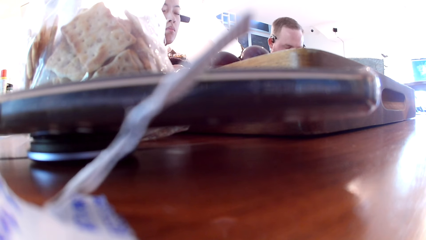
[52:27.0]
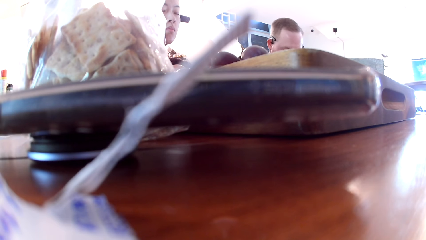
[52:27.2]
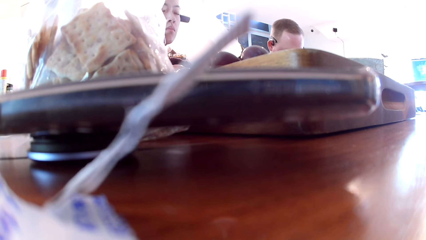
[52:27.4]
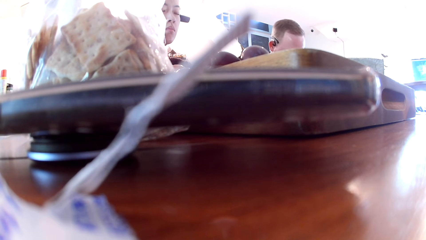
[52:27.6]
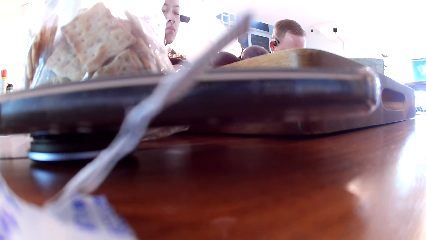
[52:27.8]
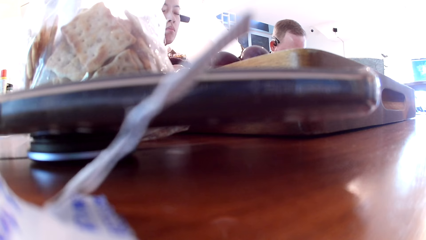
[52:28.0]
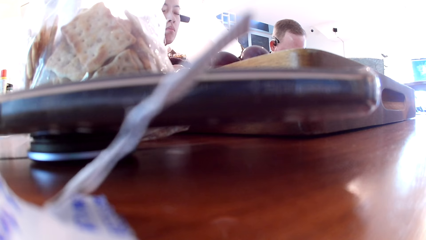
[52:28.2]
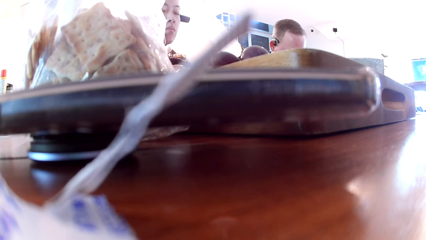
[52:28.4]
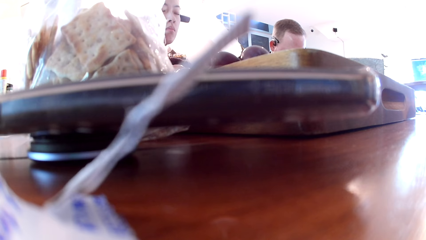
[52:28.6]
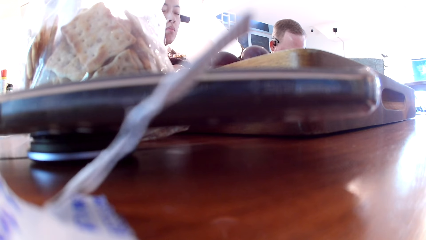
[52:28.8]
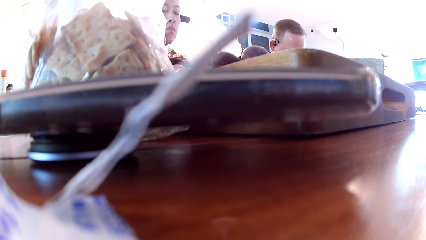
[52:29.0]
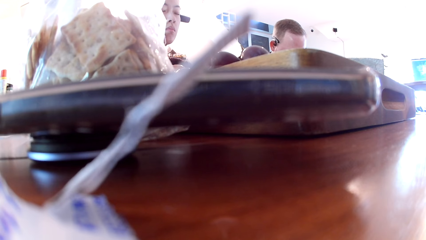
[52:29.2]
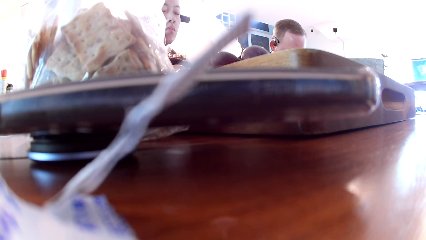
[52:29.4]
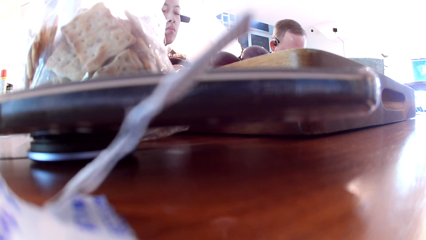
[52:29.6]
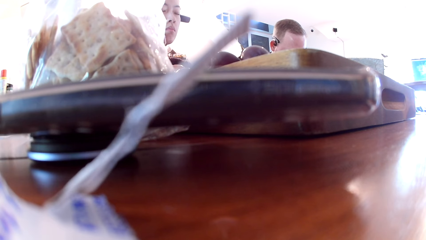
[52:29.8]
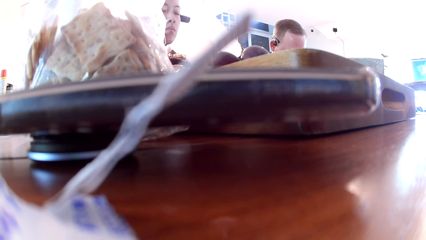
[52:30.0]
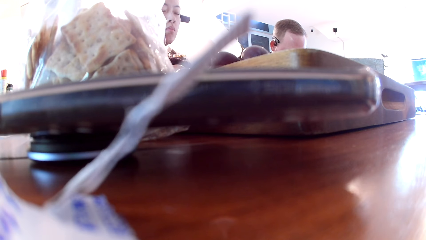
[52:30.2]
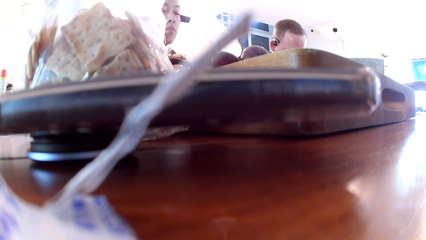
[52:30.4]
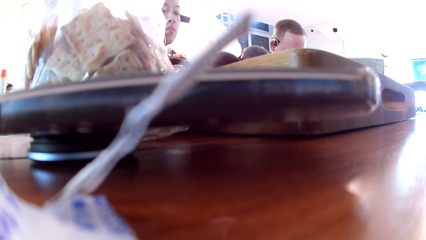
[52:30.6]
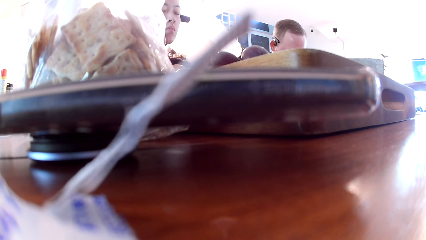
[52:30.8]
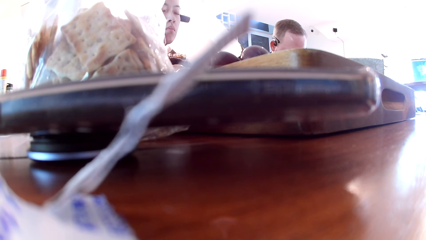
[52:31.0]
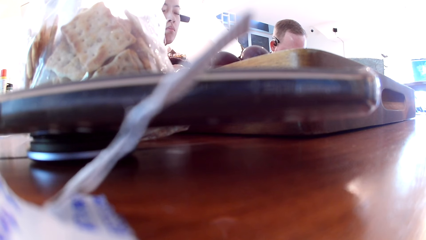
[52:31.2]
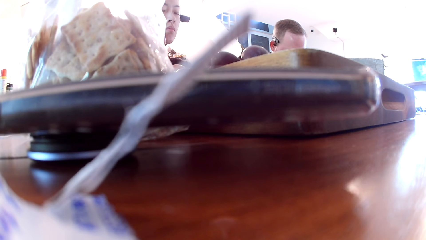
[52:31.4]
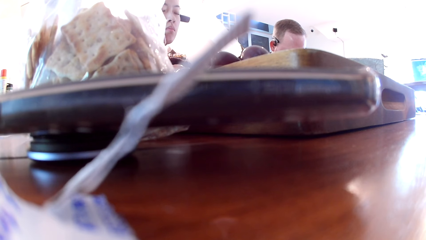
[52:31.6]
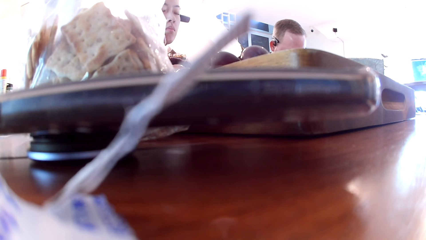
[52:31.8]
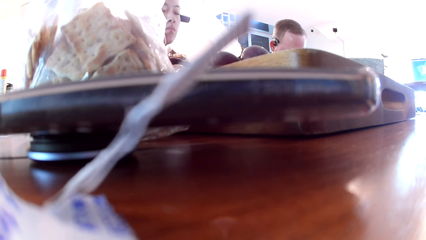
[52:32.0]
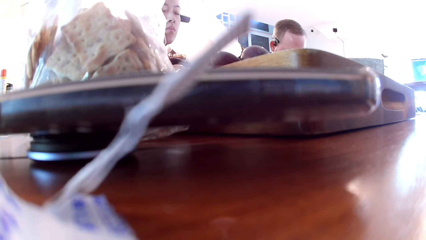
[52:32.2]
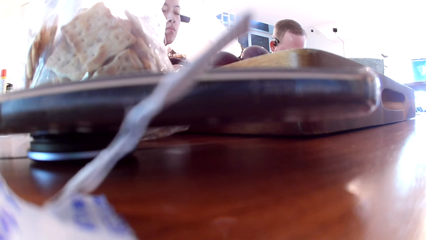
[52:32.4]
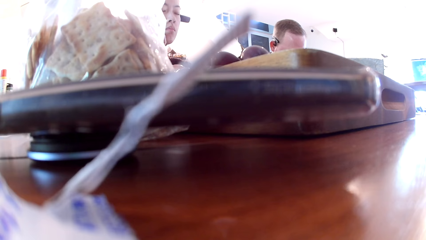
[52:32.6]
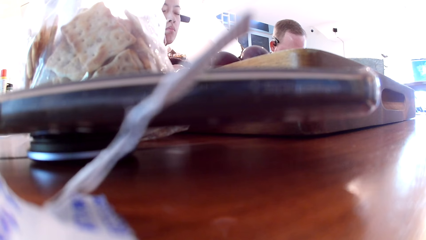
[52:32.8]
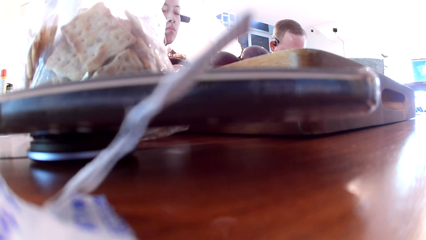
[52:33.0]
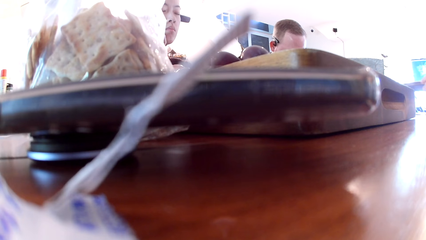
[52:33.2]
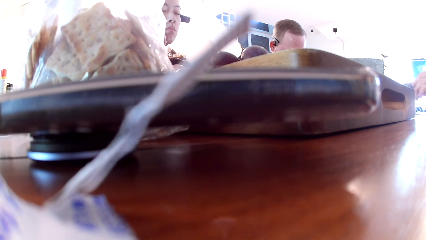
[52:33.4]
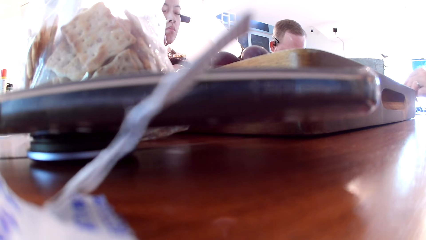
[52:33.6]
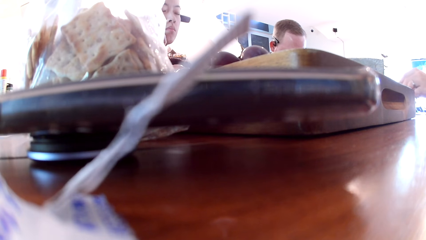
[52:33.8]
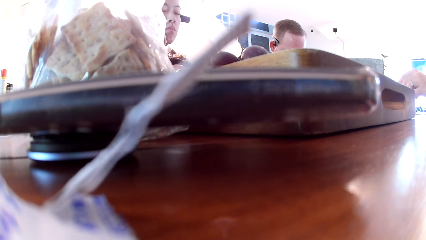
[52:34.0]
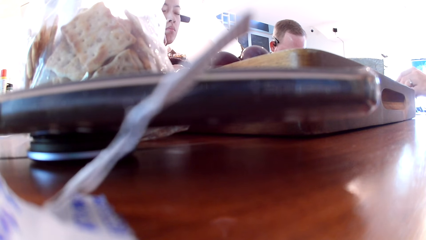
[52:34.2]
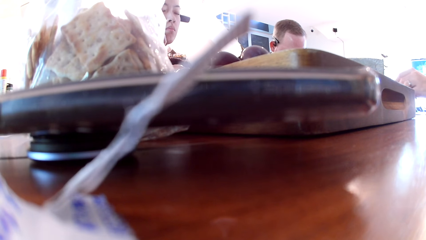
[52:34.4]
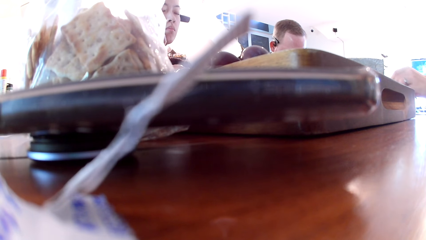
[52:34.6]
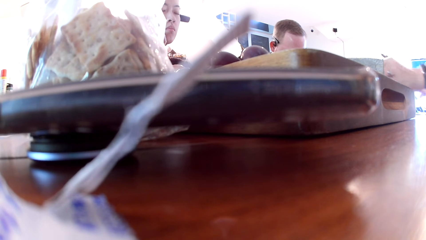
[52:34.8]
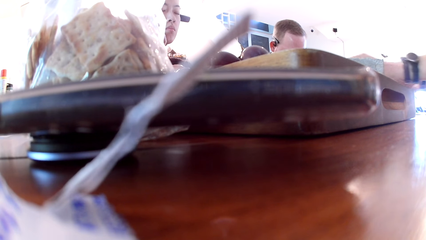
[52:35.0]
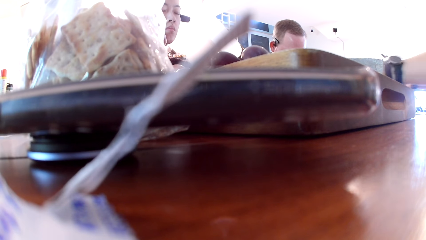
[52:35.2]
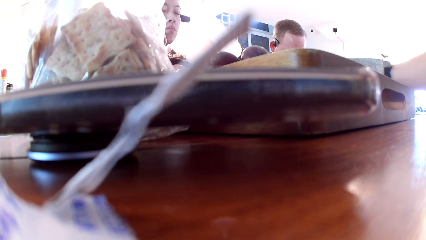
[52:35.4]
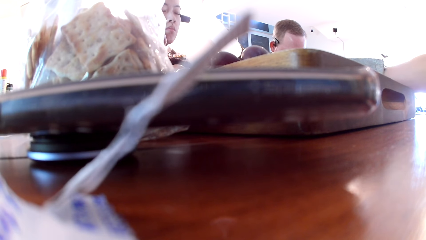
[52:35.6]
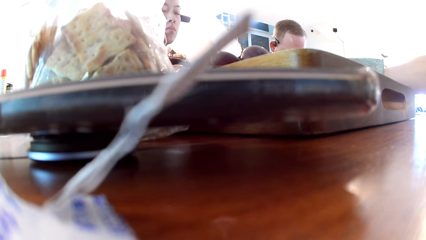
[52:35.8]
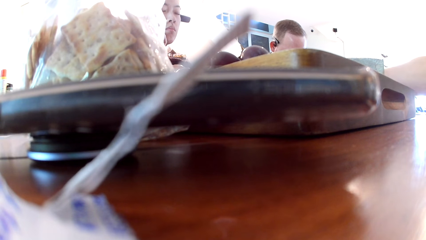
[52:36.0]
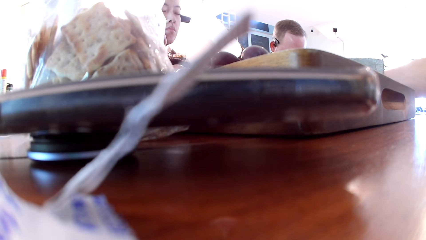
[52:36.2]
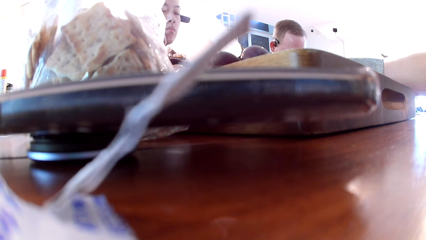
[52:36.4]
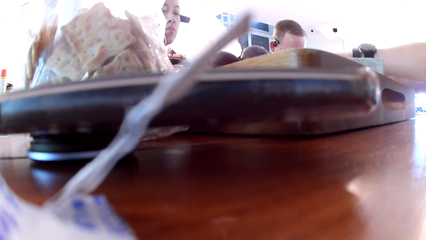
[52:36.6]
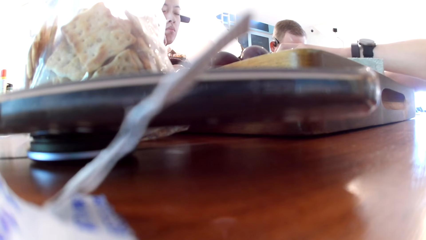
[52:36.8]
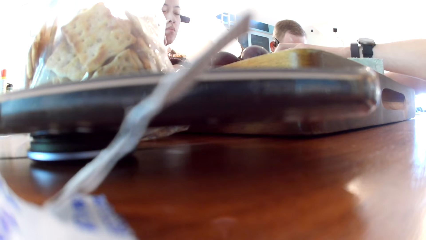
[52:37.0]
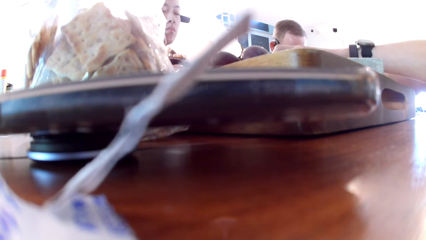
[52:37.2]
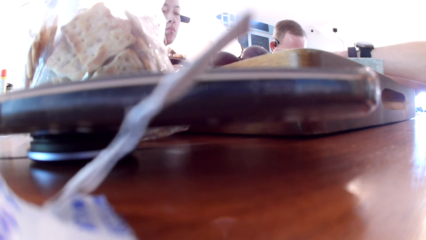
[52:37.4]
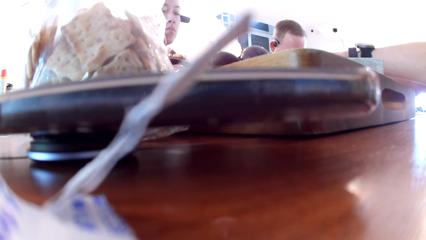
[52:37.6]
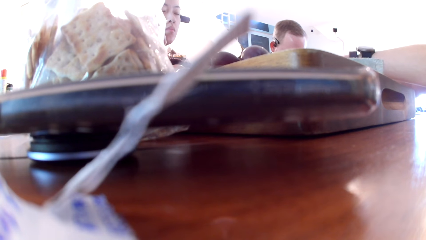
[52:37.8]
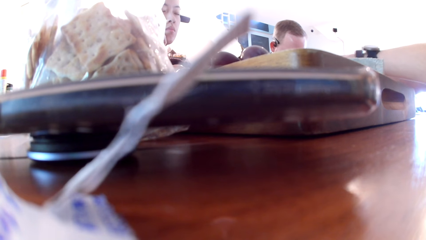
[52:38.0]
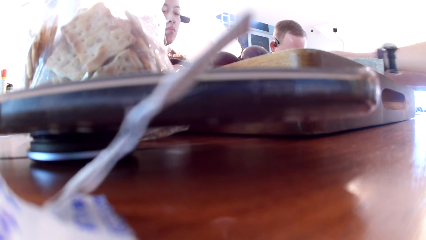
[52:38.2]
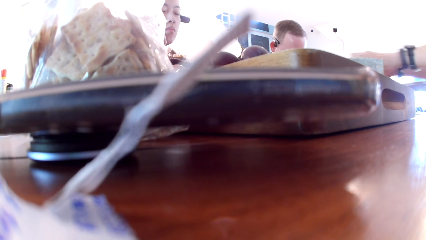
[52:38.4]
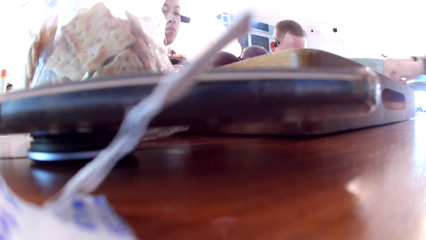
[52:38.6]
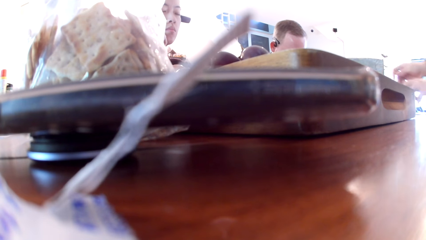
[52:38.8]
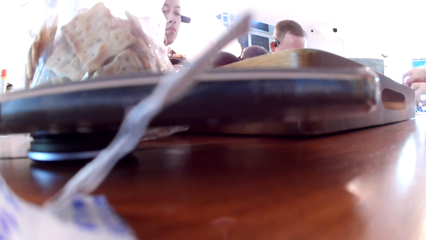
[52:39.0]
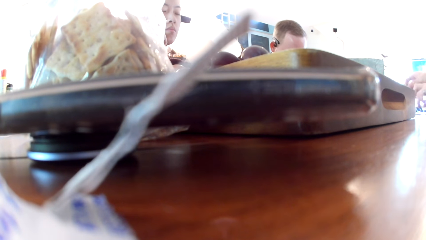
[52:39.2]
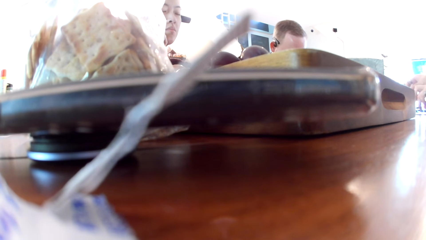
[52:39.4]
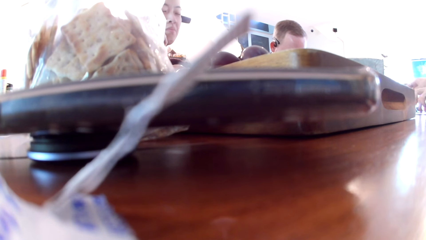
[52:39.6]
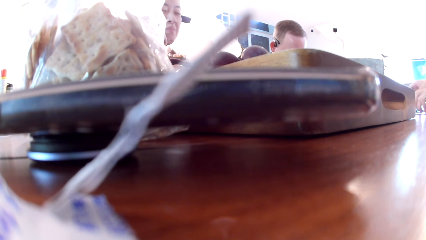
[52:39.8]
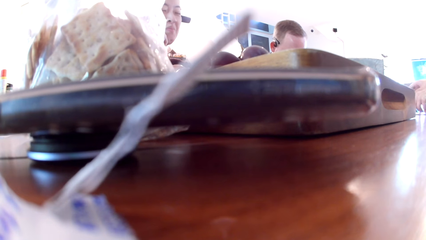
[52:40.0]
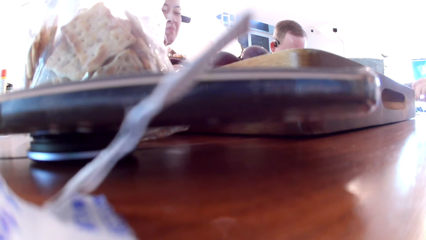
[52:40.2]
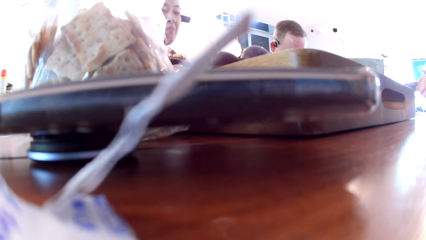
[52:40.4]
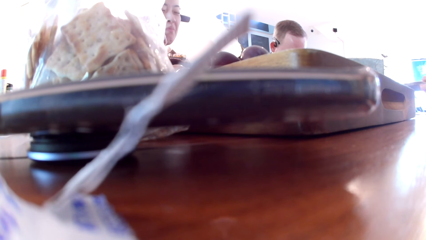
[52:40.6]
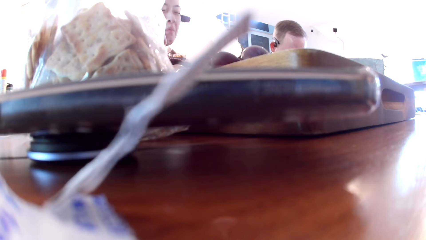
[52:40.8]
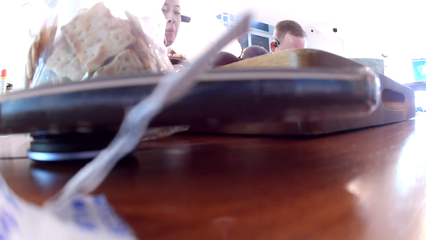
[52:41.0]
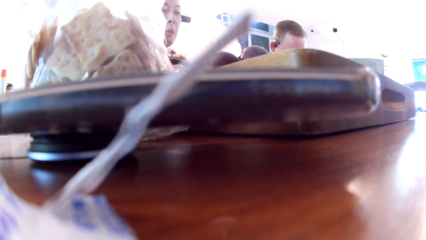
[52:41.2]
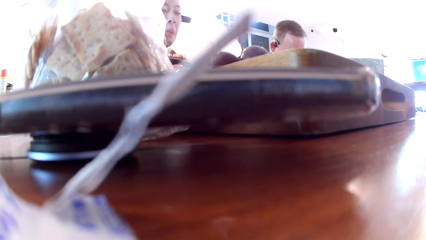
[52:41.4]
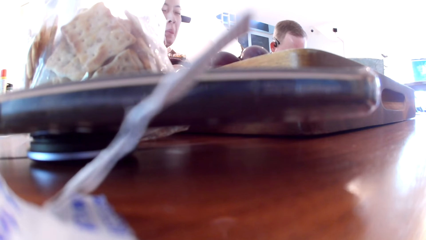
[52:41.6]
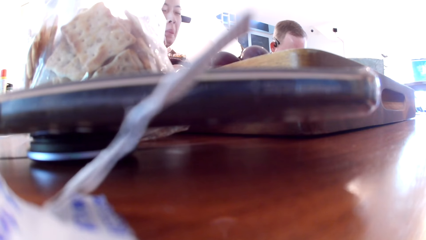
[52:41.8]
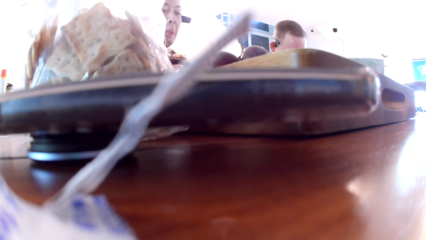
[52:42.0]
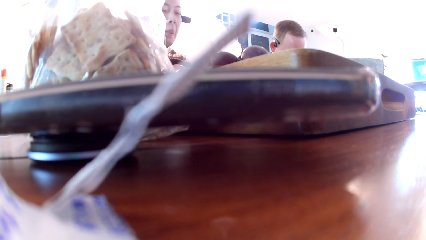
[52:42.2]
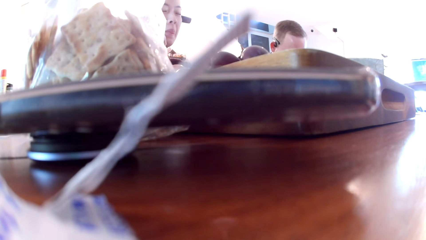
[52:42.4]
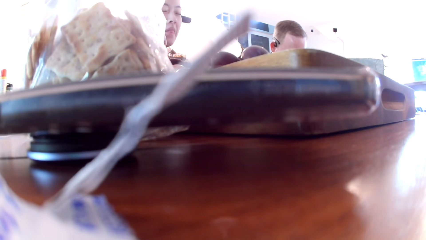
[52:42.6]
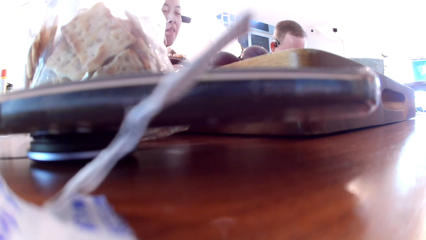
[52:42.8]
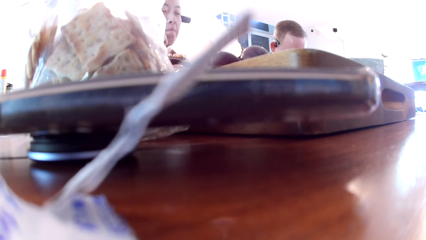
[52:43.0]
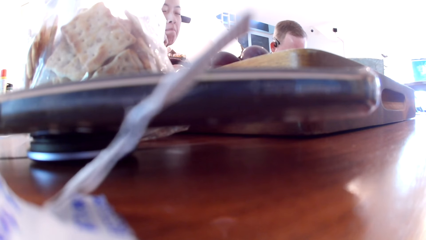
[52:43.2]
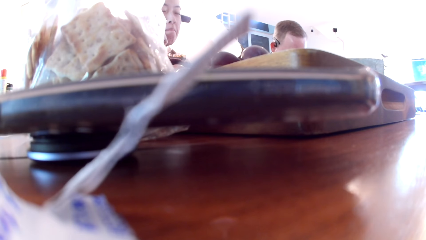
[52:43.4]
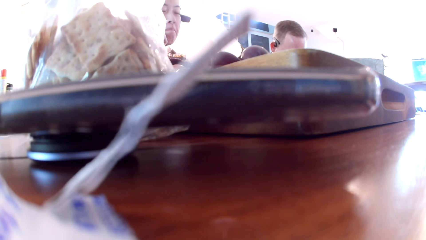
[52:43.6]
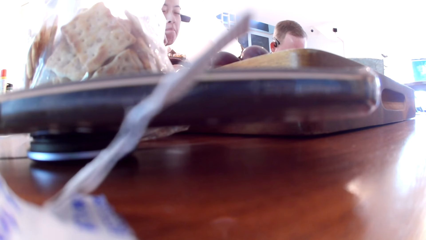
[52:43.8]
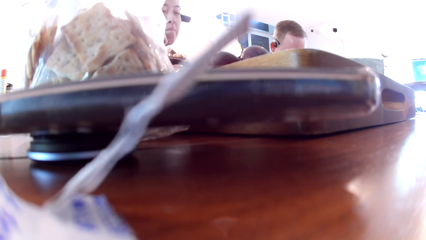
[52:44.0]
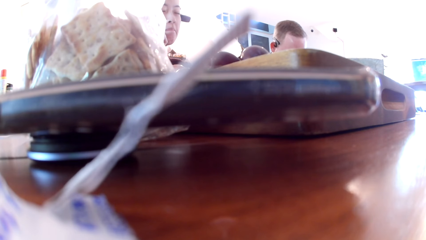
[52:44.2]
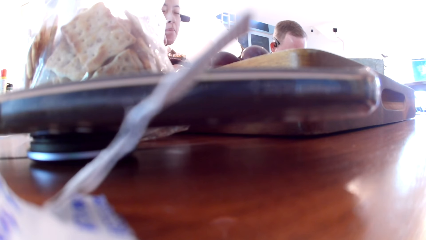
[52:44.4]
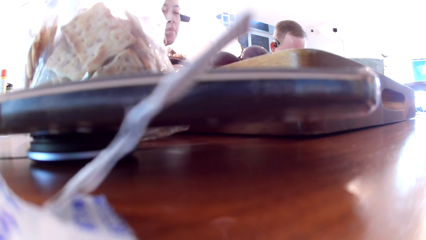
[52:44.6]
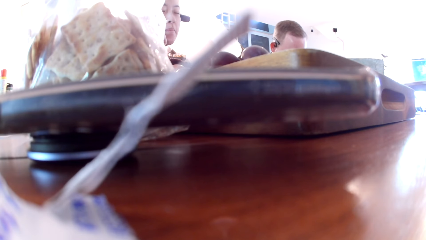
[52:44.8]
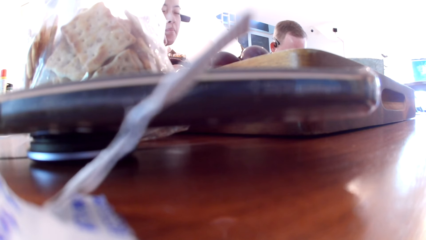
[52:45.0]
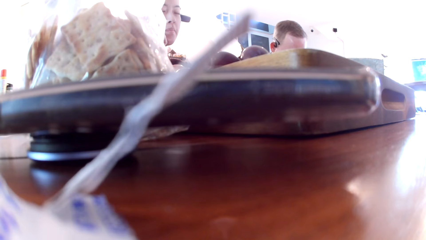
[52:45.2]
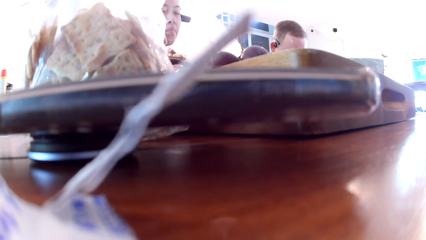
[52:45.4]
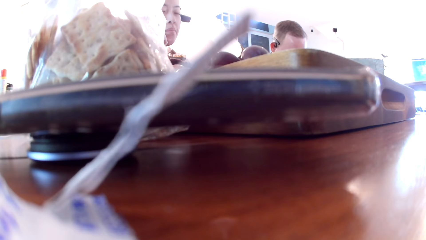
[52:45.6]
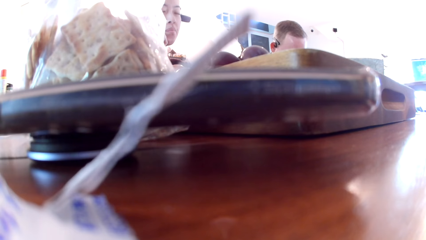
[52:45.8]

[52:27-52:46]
The camera wearer prays with the friends. A man picks and moves a card on the table with his left hand. The man places the card in his left hand on the table. The camera wearer prays with the friends.
